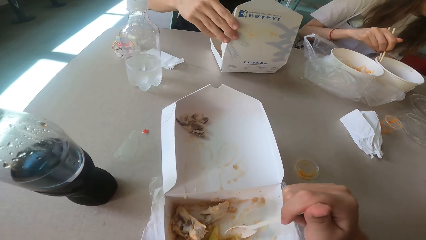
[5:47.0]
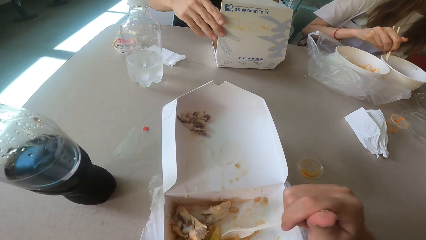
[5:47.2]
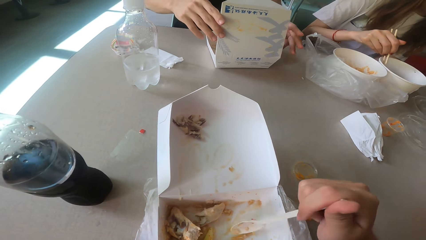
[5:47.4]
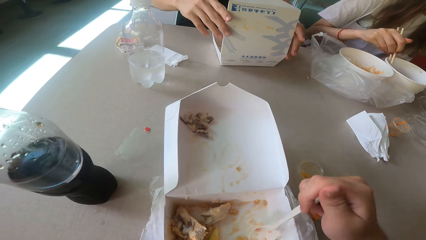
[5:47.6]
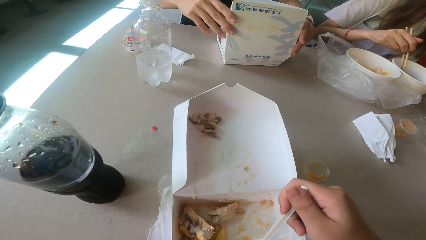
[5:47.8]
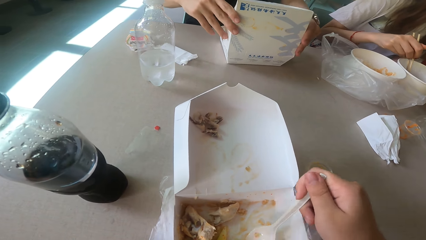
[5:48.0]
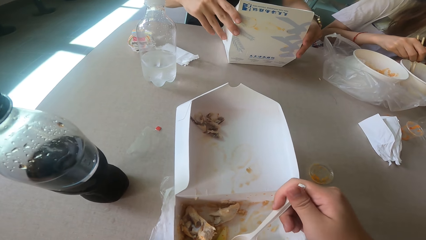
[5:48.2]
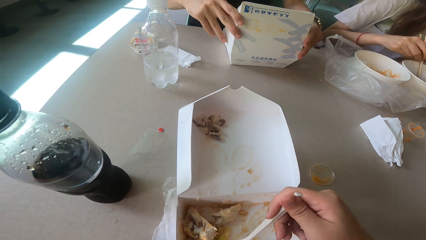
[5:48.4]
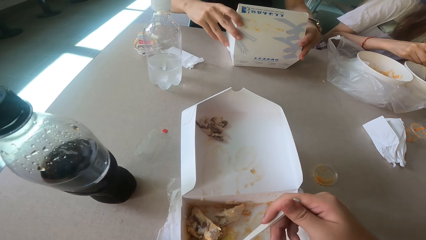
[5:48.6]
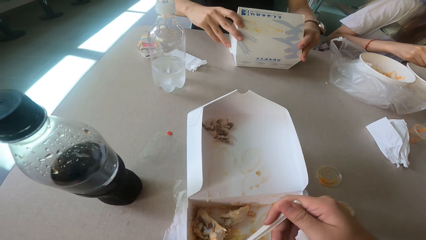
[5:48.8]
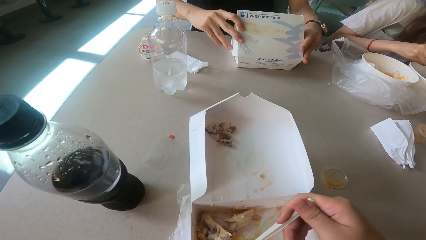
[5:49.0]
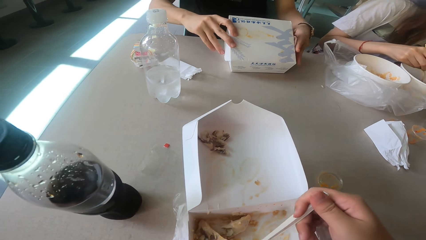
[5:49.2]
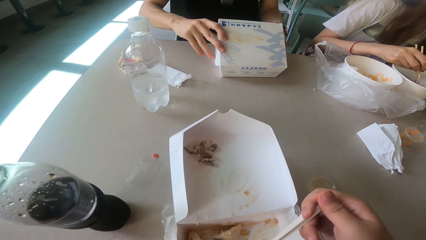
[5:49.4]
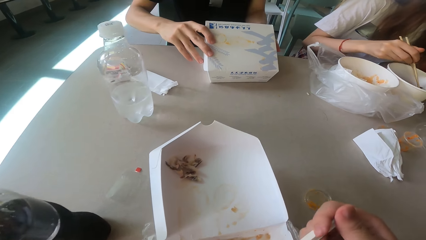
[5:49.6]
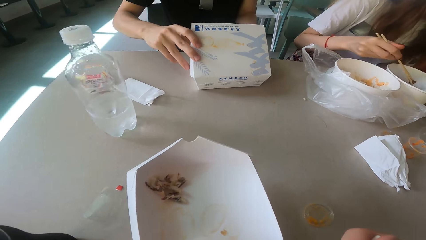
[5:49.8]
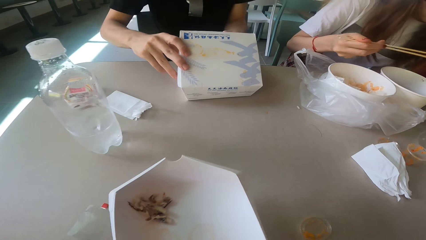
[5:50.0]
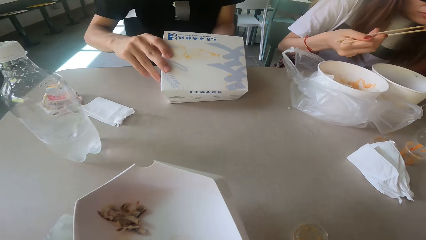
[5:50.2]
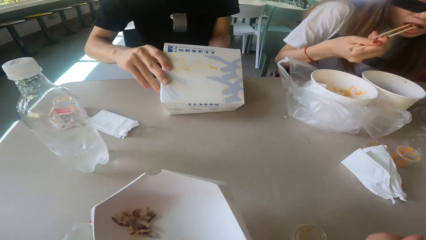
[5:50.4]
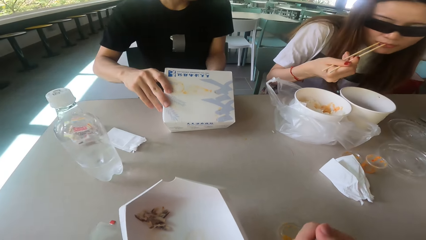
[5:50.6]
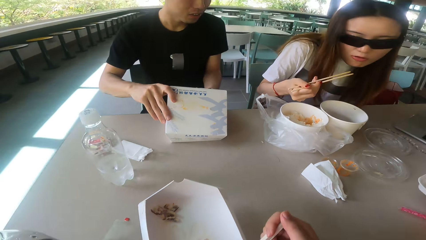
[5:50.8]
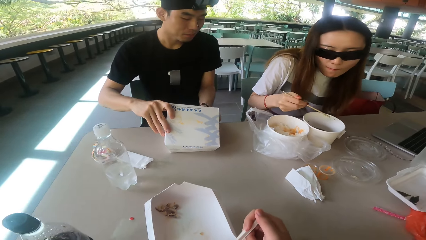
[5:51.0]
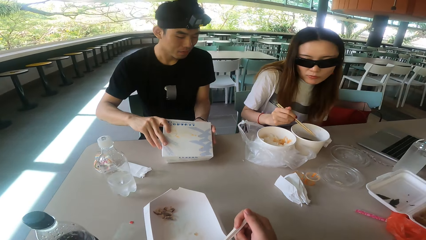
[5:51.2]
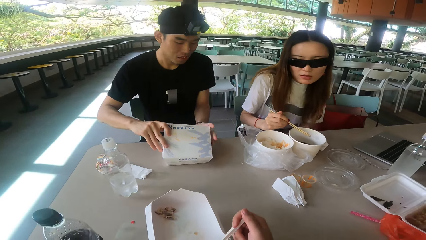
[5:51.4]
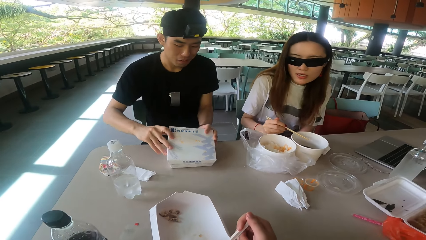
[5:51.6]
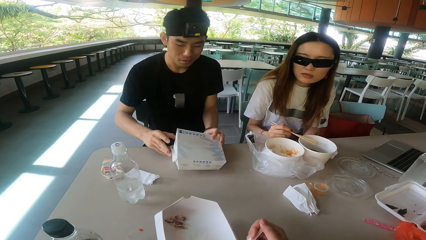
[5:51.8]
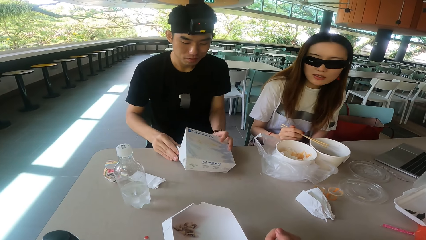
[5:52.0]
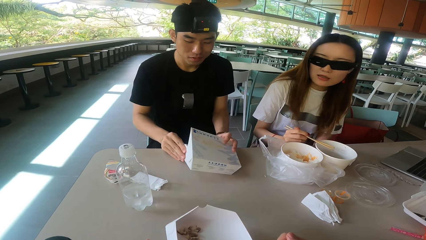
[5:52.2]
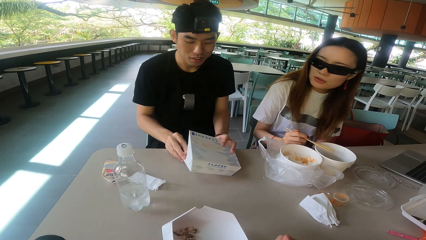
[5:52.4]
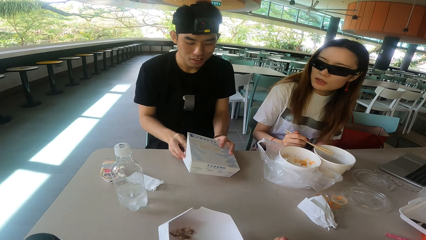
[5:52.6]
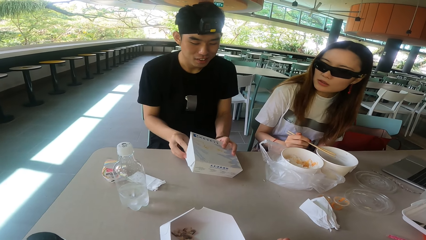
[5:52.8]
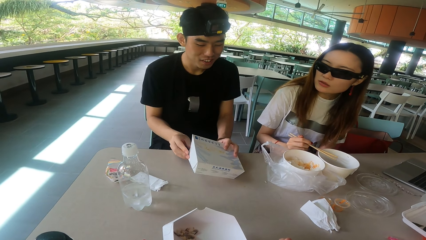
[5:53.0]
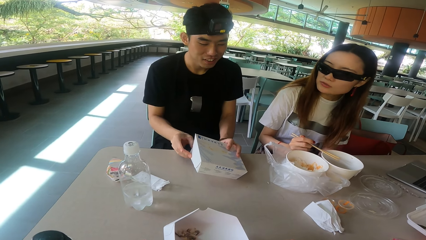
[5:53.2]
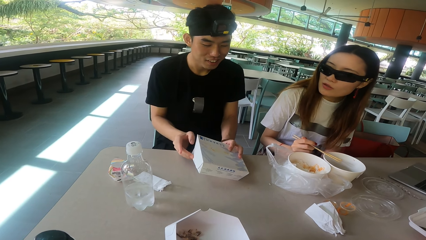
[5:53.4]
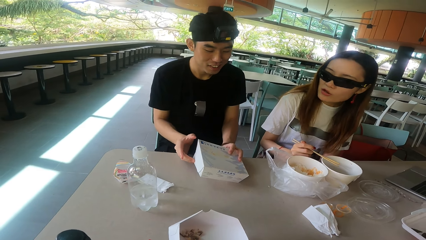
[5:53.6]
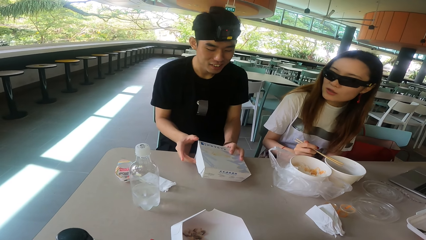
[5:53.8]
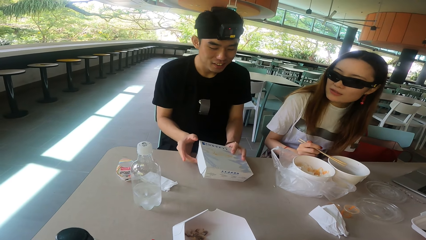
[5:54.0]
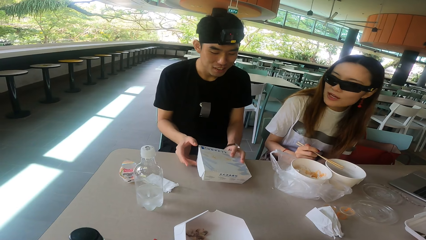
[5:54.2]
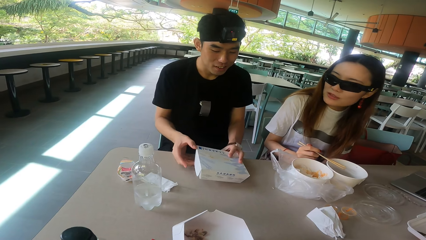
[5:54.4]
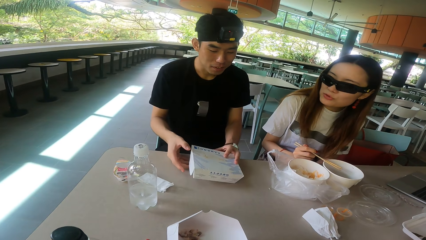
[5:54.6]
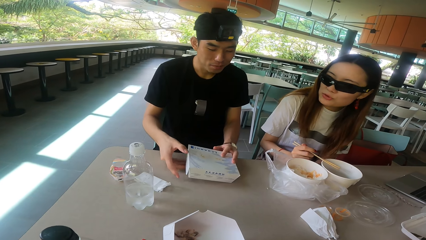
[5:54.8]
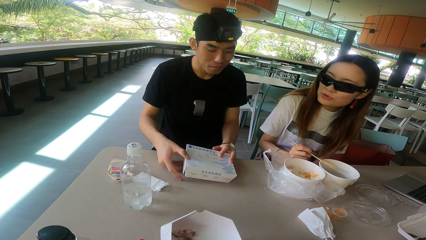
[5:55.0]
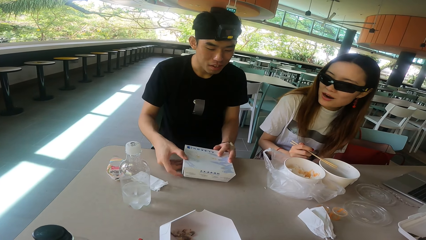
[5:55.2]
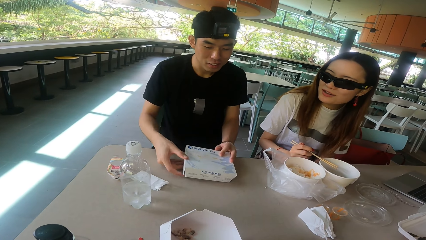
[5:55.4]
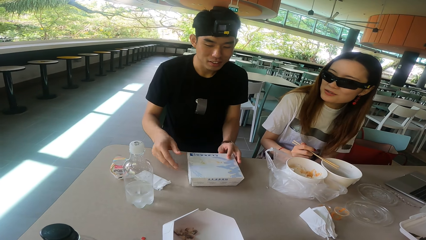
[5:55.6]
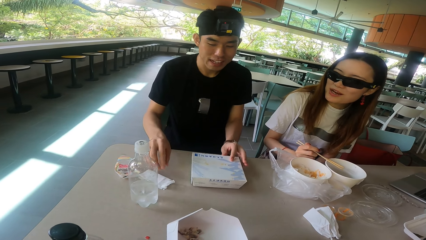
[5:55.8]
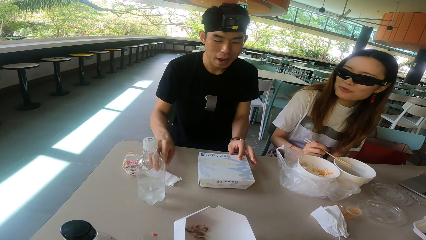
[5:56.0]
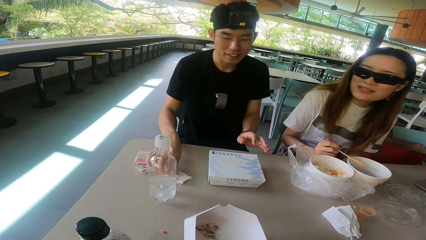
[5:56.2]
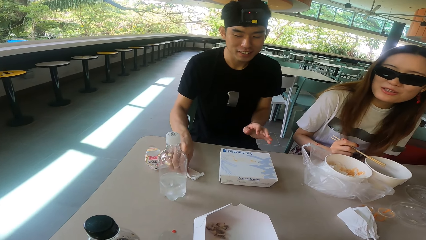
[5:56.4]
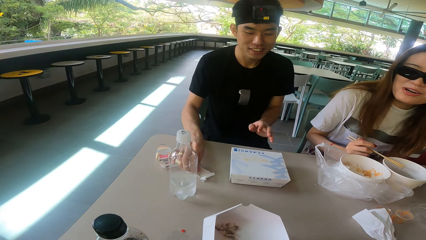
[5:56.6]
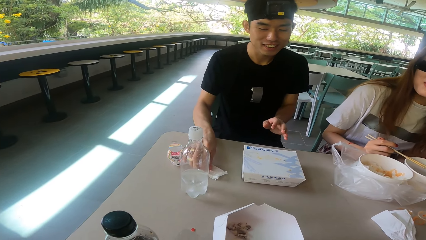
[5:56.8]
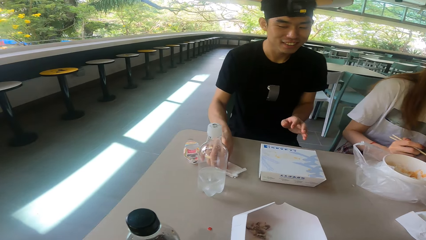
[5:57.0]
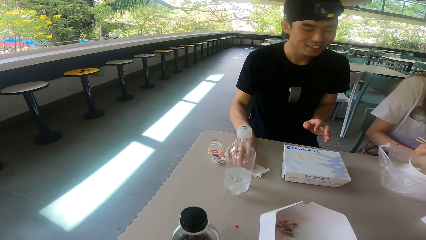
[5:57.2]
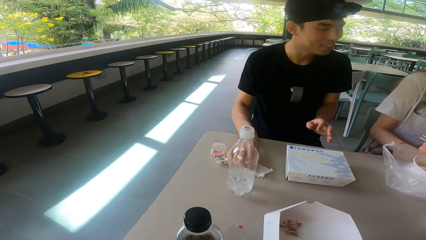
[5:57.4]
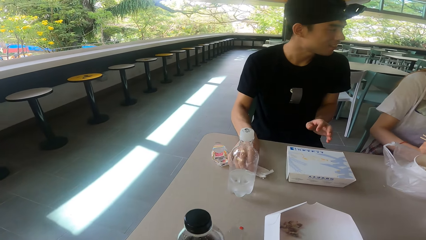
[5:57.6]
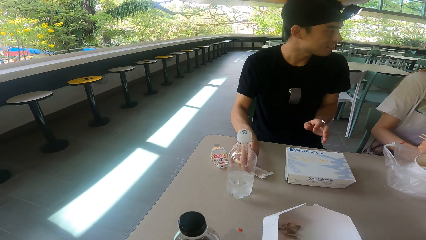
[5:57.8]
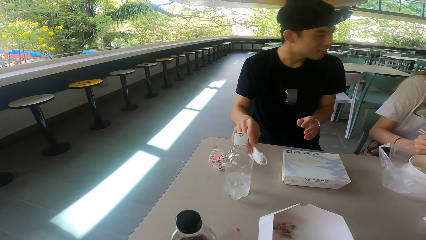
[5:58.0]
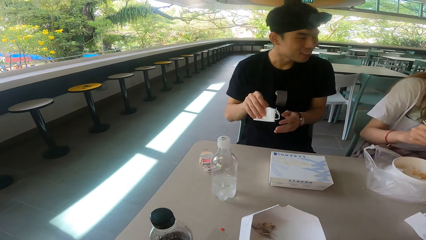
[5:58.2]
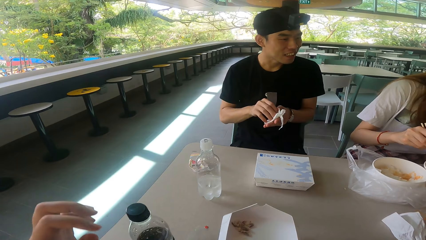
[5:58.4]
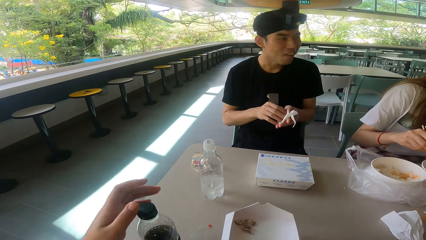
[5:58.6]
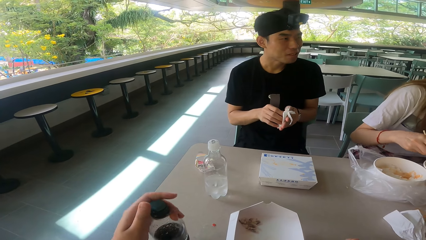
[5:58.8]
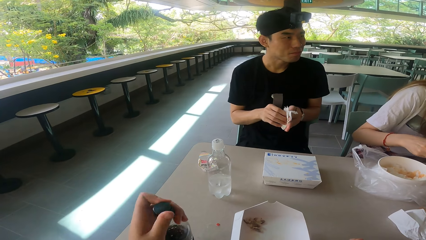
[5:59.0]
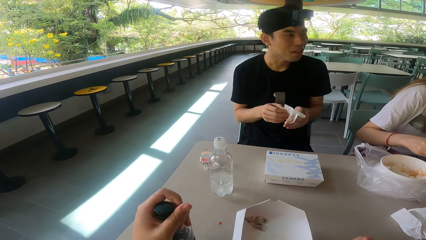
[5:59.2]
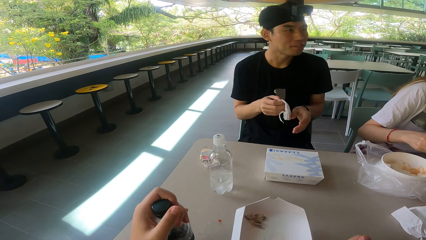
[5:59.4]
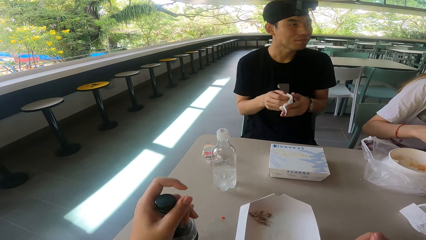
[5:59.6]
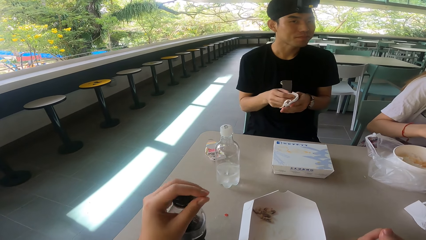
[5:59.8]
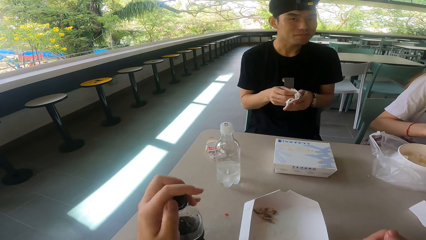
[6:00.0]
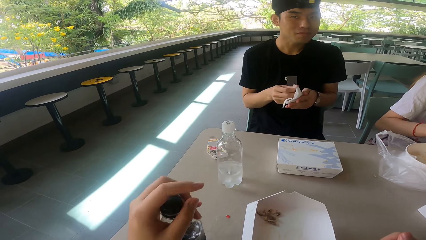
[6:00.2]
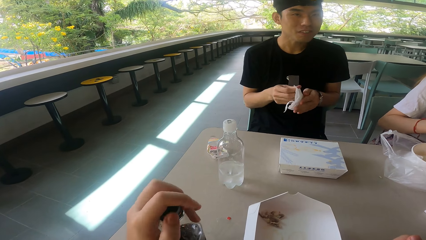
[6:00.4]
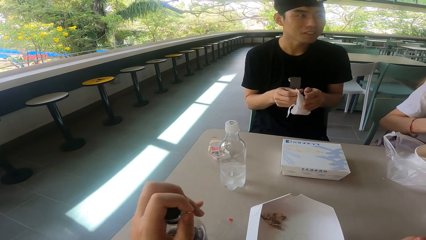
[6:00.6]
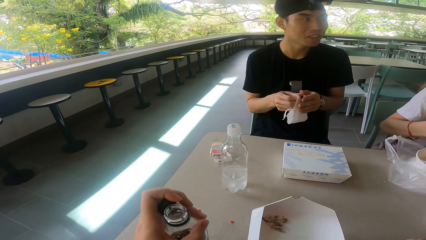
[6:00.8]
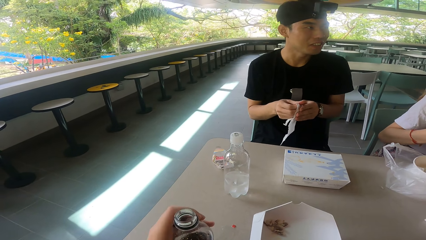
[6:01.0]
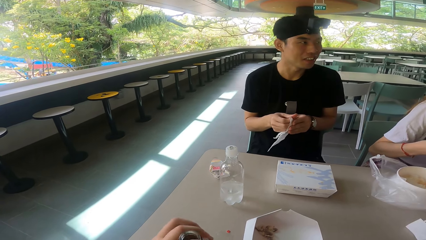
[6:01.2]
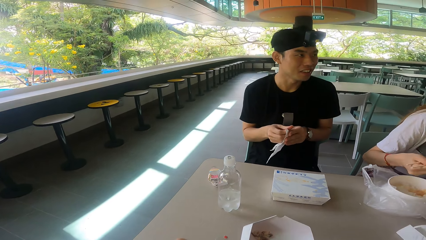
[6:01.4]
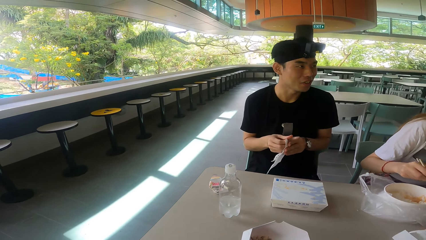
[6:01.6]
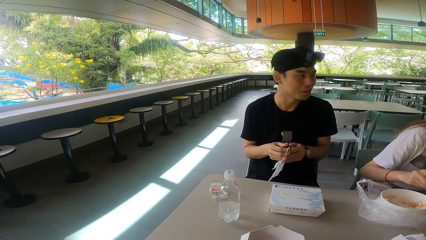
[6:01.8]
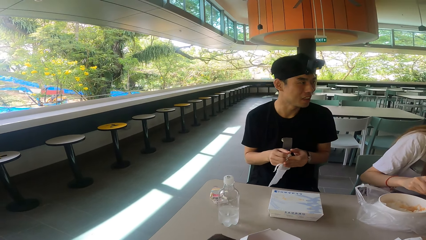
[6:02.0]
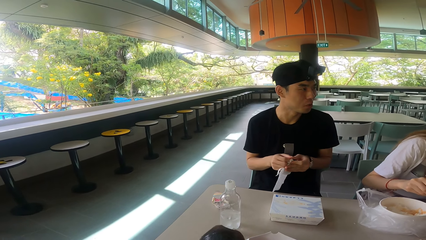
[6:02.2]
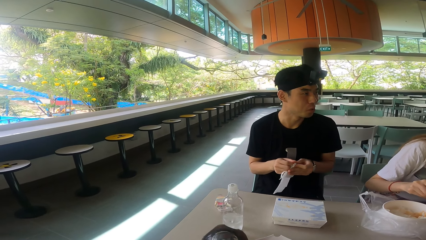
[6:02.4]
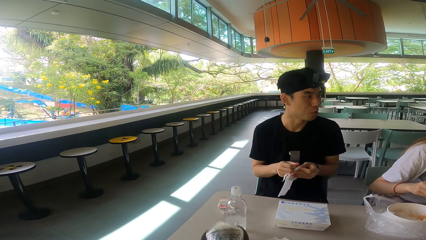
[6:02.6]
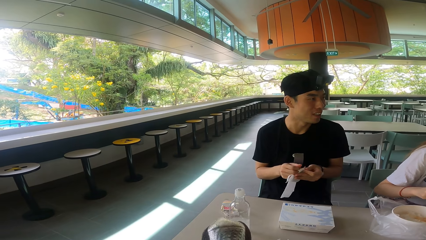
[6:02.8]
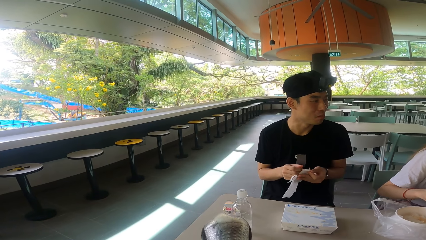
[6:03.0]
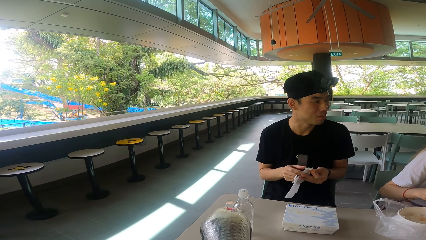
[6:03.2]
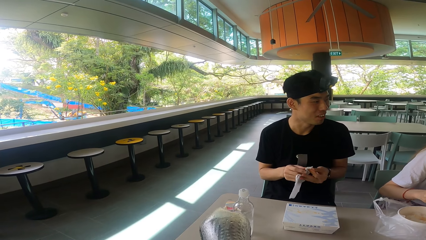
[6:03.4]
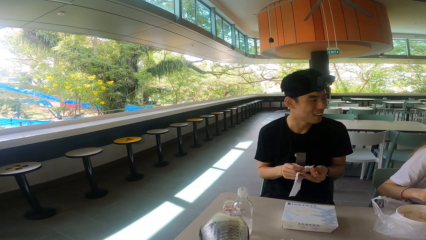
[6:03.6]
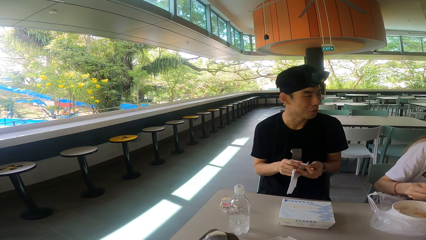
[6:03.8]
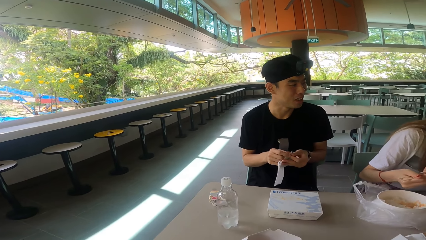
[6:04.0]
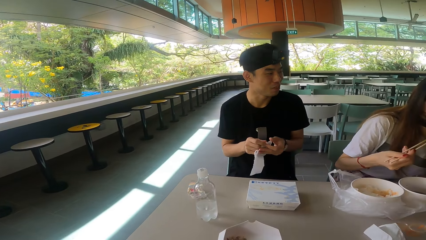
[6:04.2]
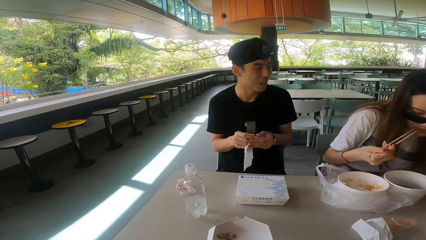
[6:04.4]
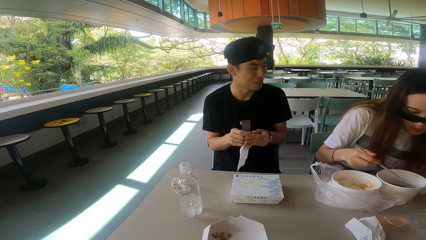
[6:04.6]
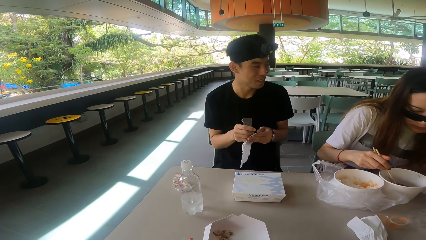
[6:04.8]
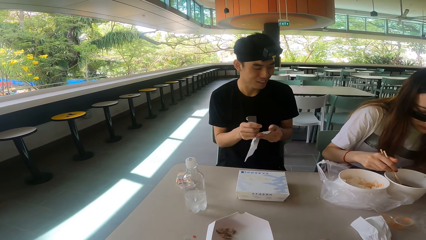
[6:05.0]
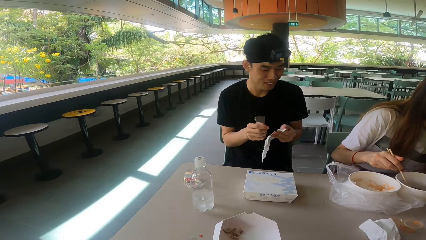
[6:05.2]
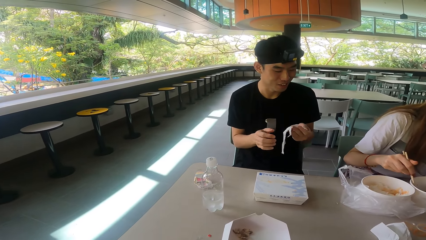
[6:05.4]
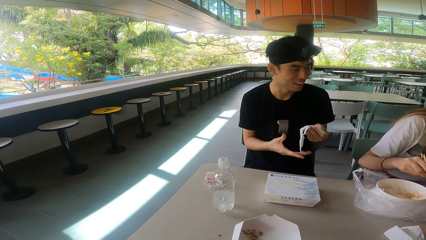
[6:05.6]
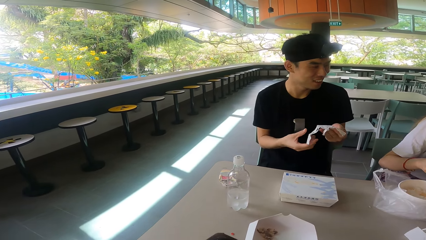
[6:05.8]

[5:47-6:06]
A woman eats the meat. A man folds the box. The camera wearer scoops the food. The woman eats the meat. The woman talks. The man folds the box. The man picks up the serviette. The camera wearer opens the bottle. The man unfolds the serviette. The camera wearer drinks from the bottle. The woman eats the food.
